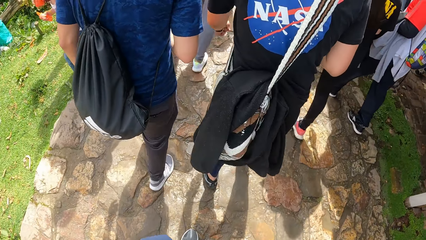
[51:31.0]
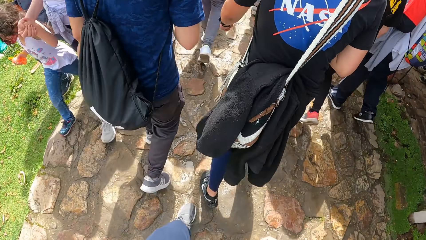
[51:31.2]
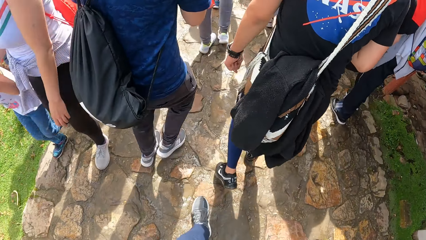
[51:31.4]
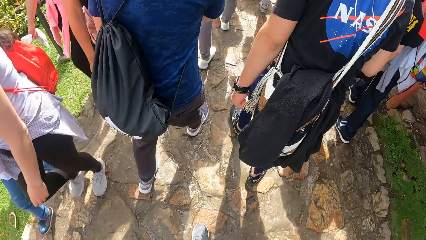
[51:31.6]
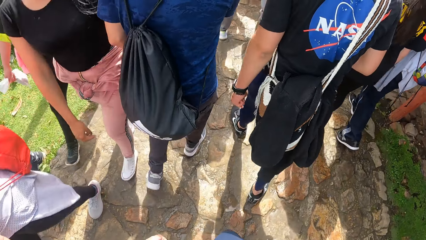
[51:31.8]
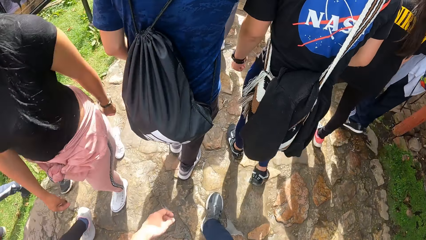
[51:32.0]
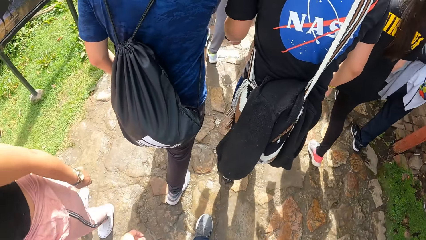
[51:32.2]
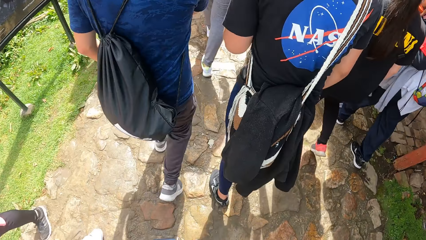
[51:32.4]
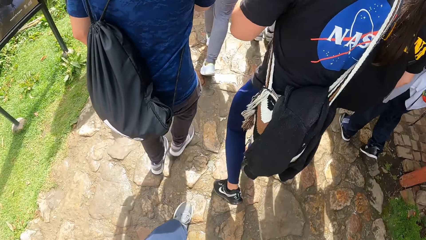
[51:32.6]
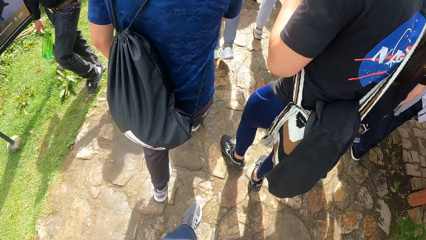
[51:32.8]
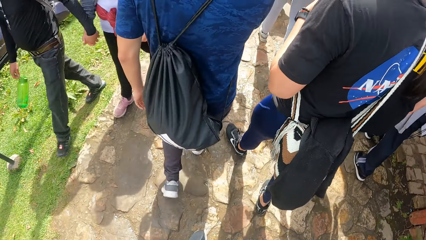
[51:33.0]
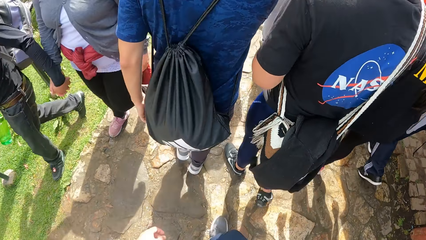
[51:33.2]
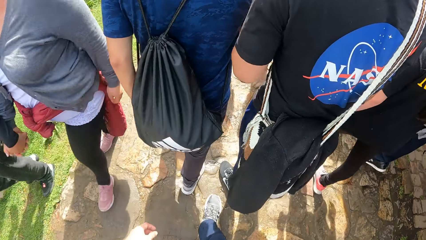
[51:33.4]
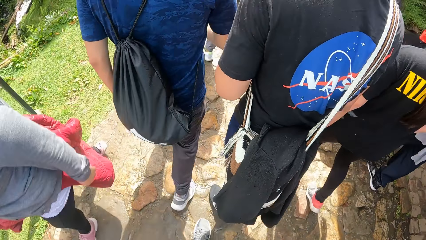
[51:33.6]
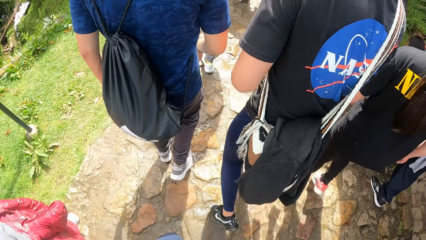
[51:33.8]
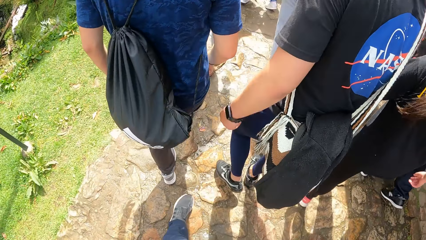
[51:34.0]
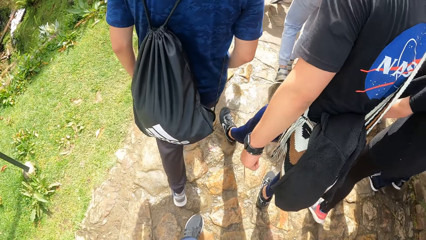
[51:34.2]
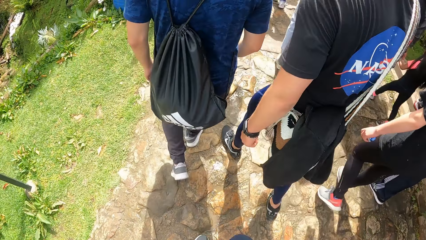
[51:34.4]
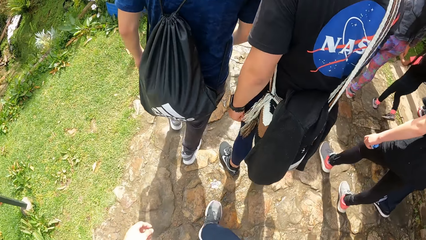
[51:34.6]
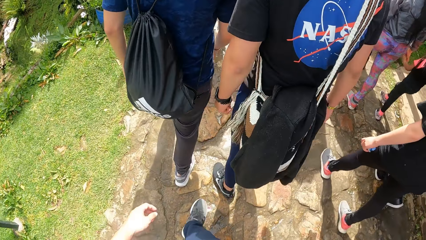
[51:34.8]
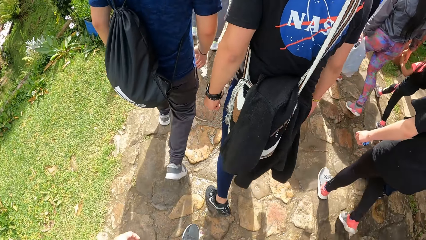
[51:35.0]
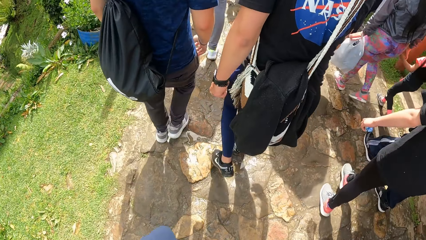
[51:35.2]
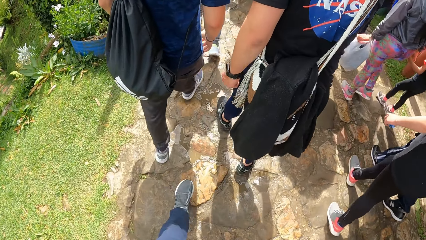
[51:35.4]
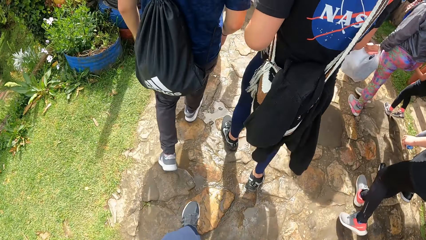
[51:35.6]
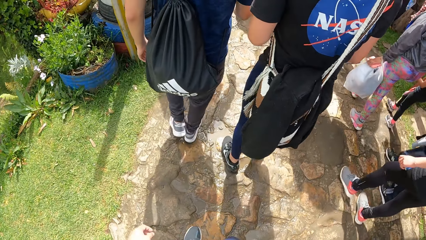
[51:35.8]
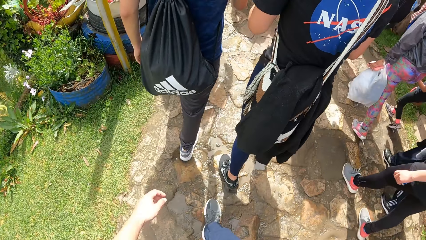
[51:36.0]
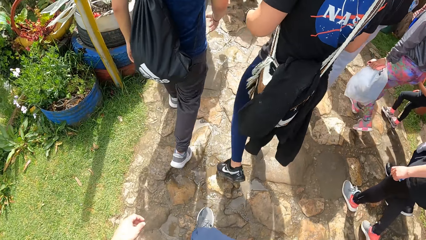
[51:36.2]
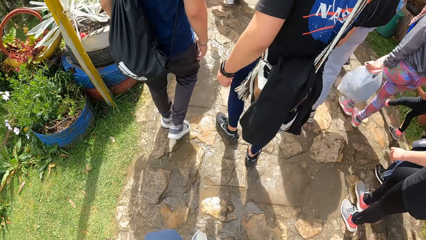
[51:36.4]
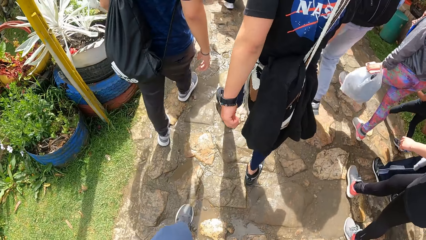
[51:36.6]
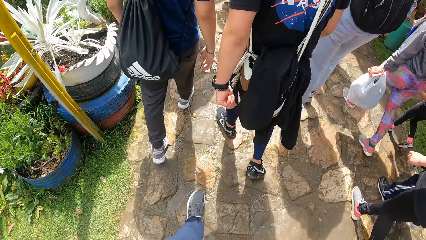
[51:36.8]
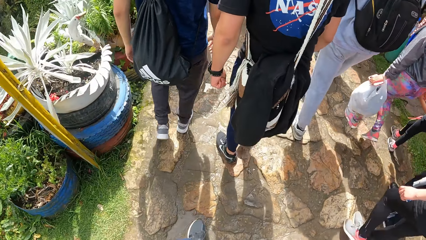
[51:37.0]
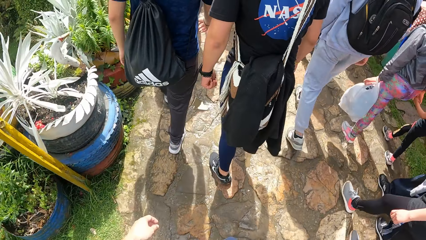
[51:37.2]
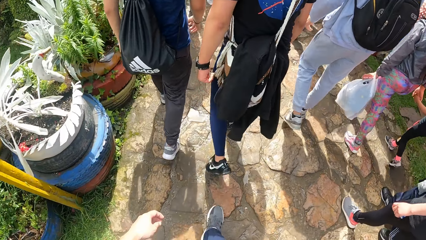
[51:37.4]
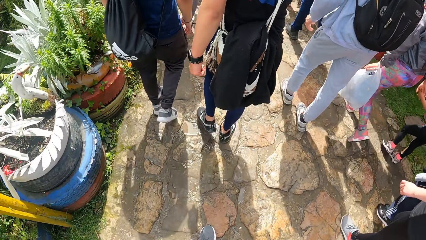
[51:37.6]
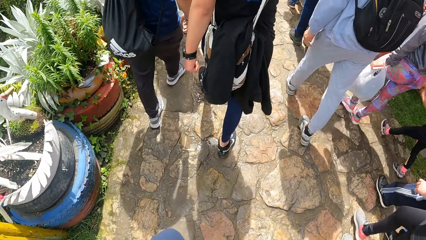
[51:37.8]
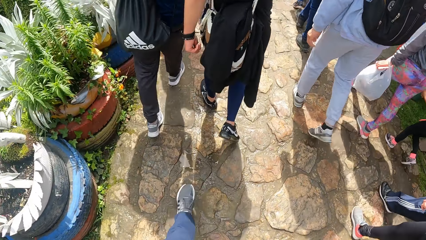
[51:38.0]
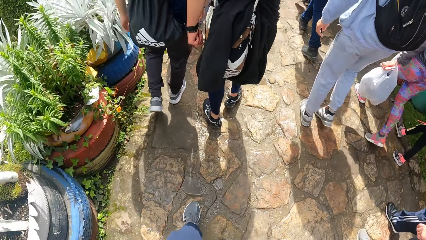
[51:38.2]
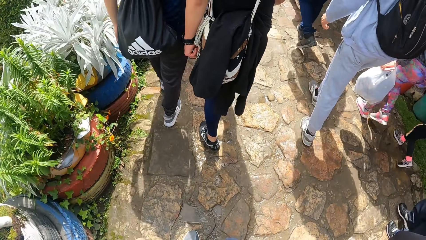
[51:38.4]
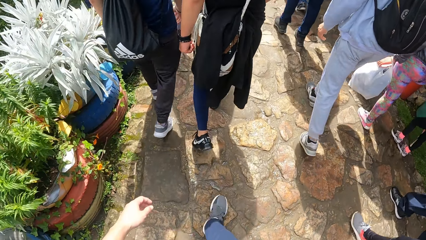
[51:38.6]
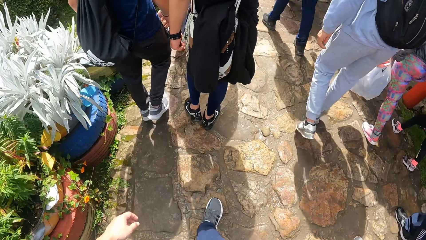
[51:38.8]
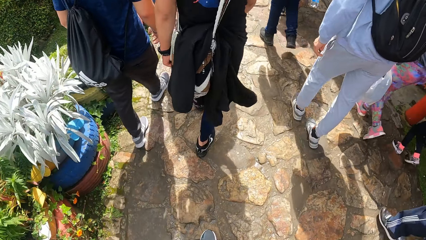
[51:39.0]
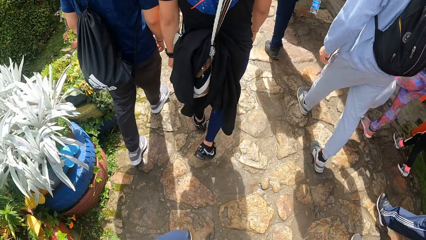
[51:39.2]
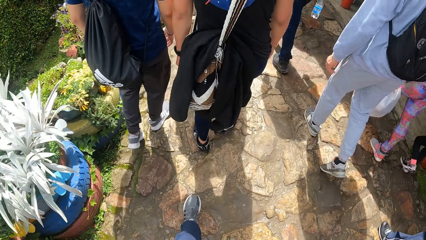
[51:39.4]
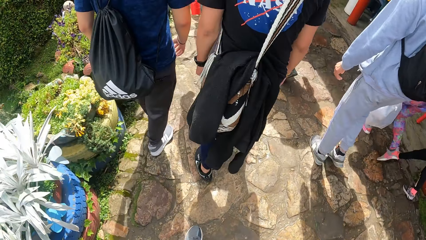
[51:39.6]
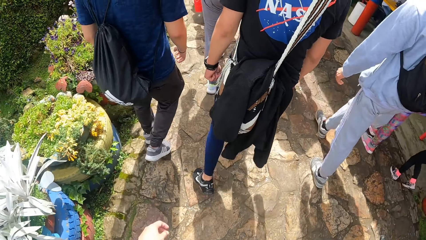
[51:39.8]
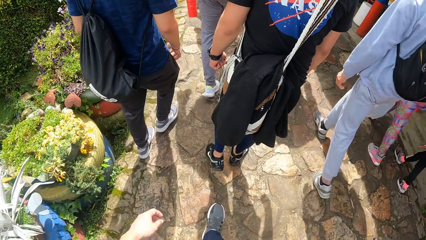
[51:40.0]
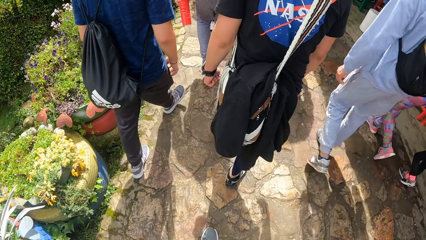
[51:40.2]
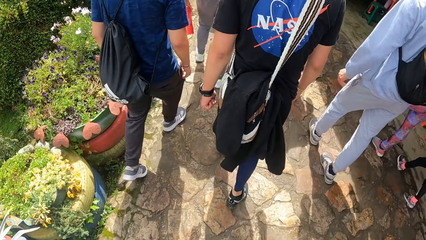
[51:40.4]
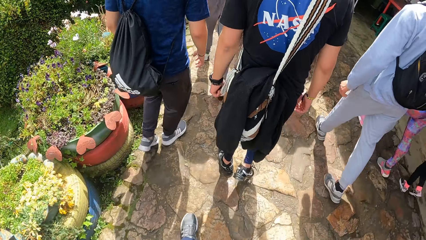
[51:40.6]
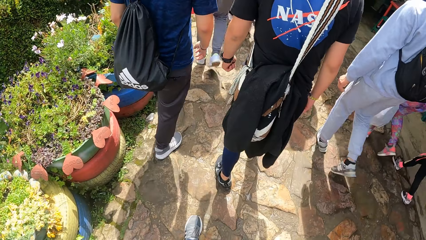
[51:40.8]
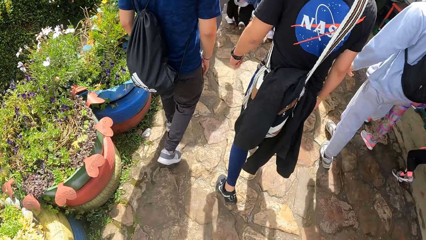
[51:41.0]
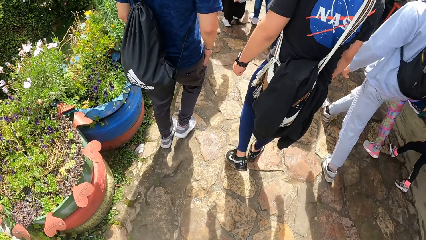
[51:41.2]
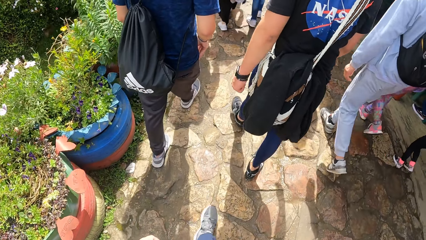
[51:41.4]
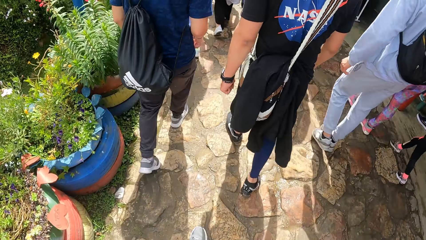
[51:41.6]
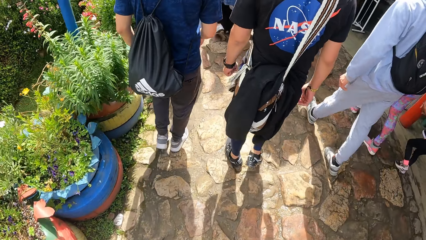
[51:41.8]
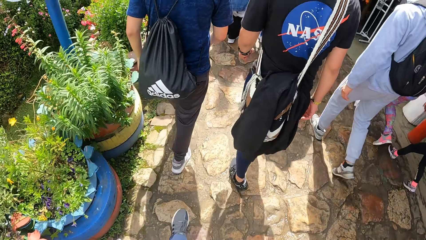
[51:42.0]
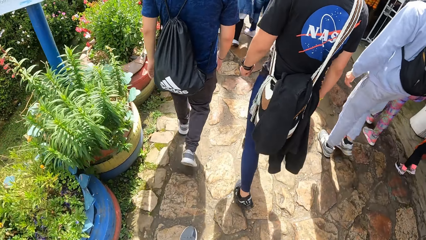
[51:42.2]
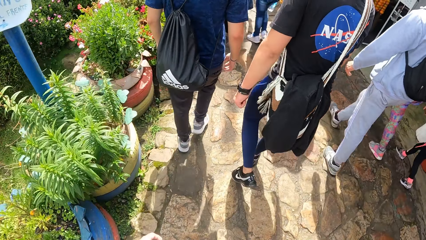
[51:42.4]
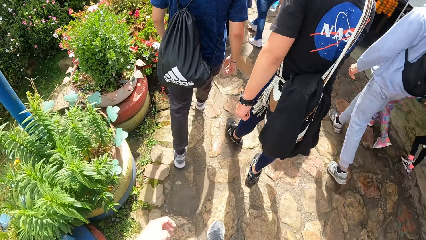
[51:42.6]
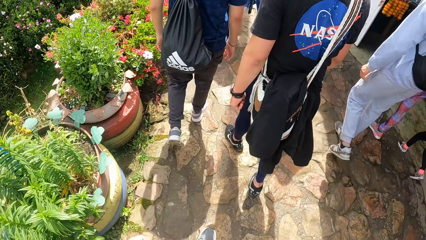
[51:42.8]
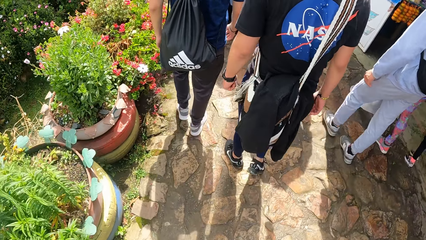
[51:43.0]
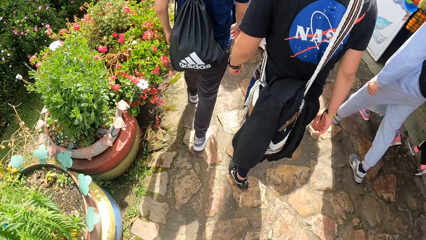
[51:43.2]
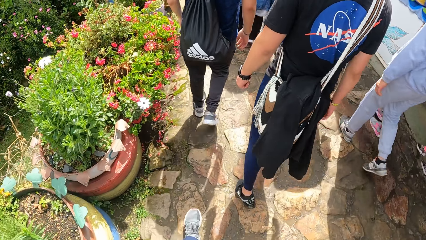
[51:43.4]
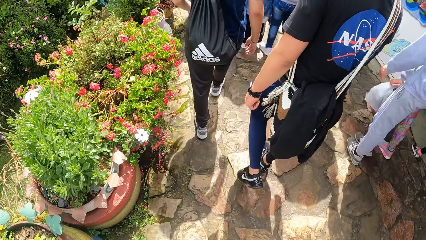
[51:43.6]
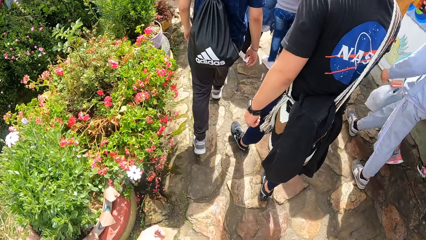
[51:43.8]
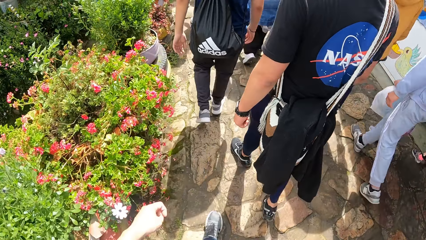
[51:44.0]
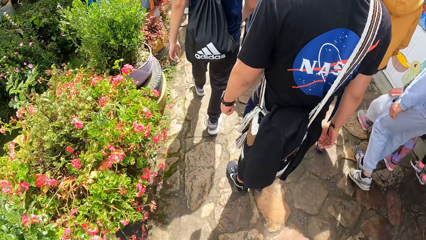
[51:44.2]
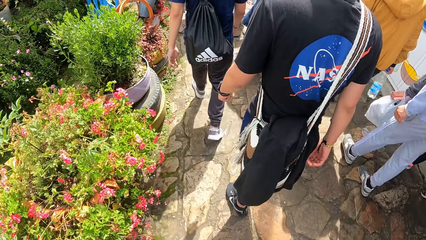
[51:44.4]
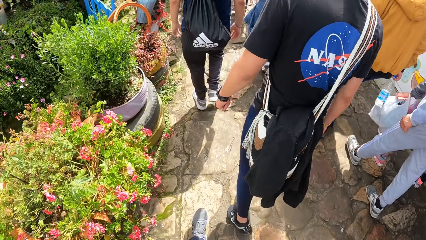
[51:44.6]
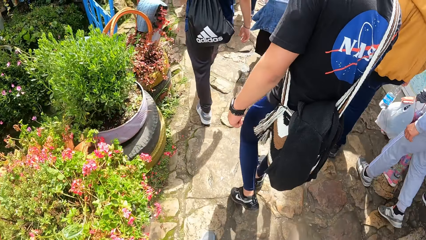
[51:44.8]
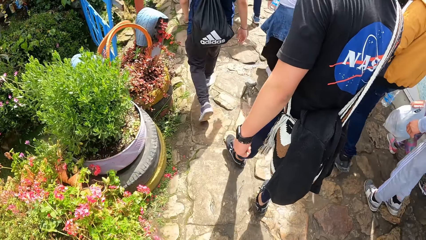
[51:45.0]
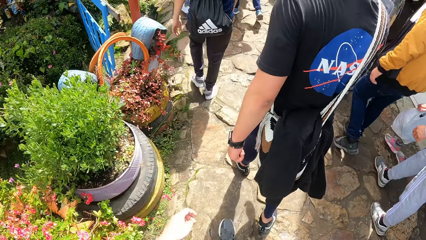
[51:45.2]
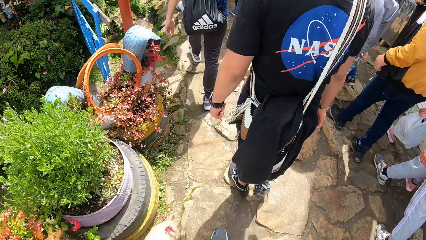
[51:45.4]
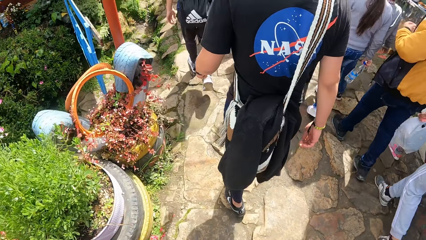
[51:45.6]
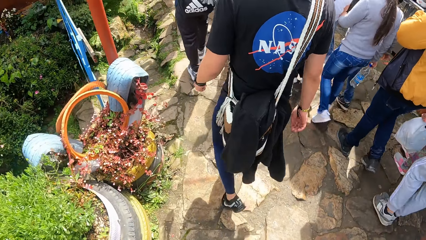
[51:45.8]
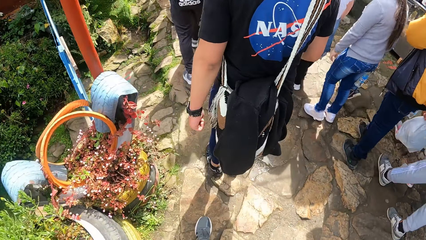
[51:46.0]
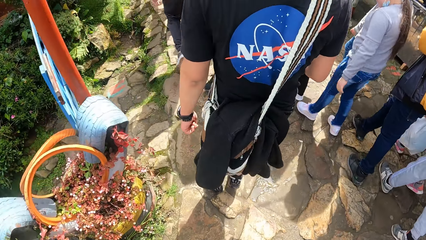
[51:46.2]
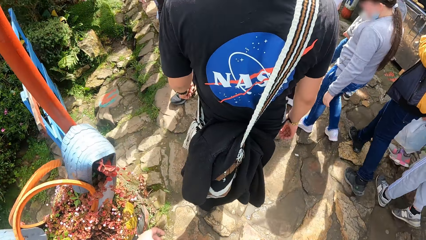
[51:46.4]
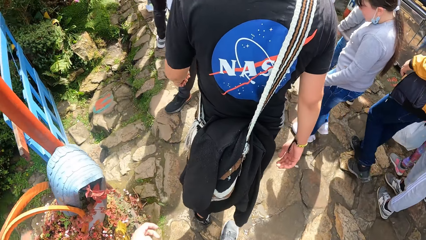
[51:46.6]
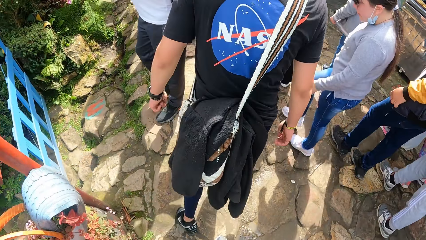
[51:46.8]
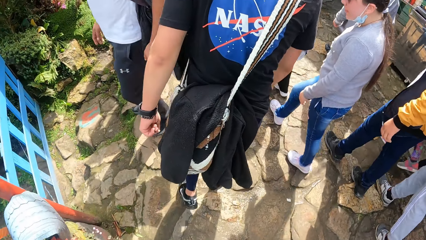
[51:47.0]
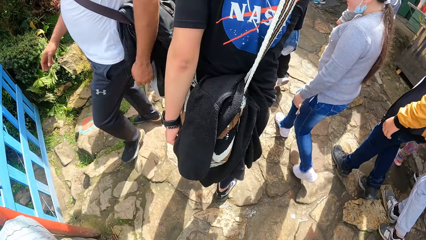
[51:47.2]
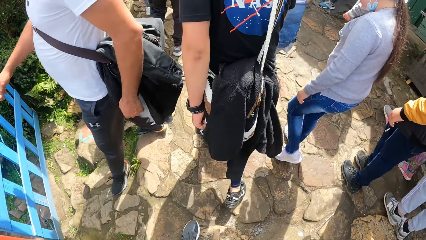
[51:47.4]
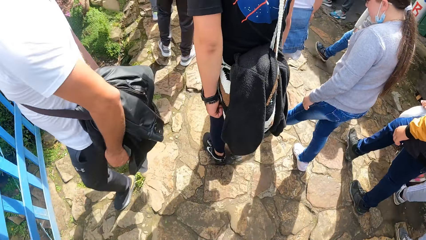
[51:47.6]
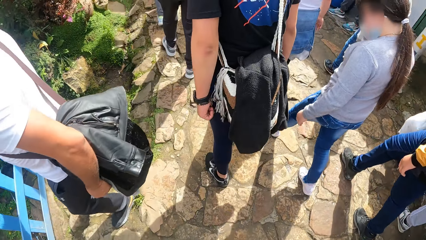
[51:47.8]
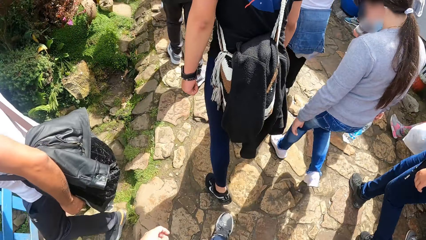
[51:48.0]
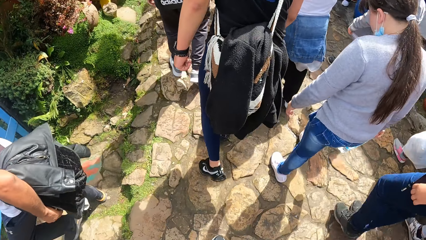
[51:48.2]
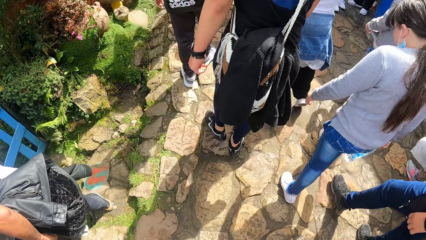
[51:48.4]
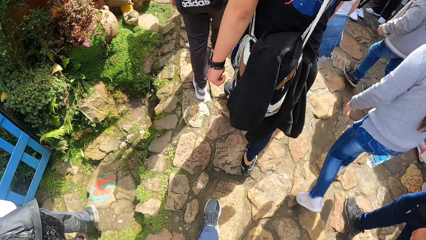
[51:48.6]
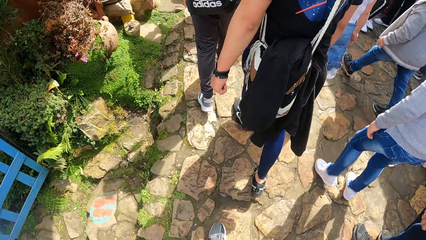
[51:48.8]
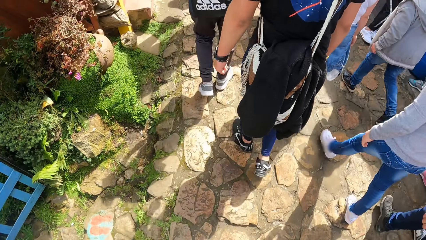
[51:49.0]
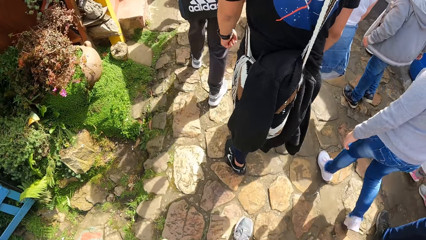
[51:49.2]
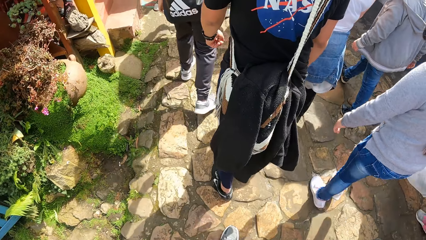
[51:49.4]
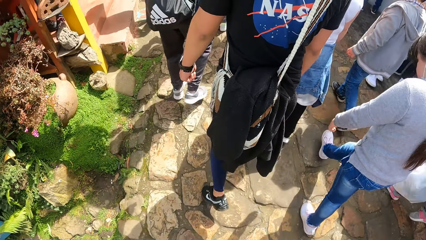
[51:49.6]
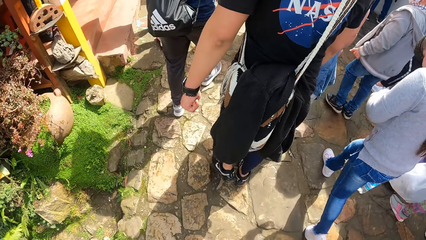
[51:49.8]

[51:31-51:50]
A man walks. The camera wearer moves a hand. Another man walks.
